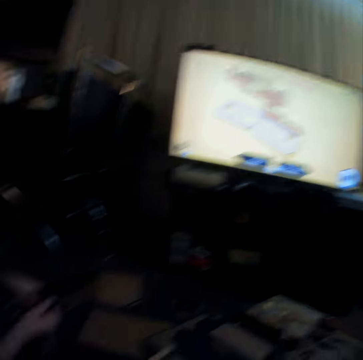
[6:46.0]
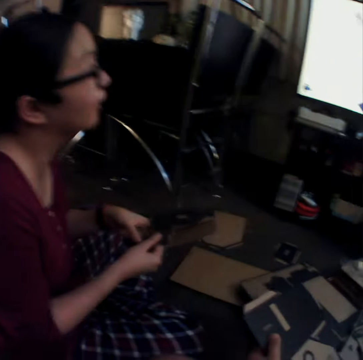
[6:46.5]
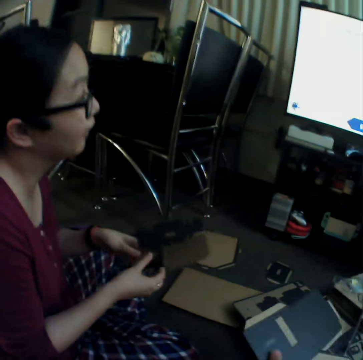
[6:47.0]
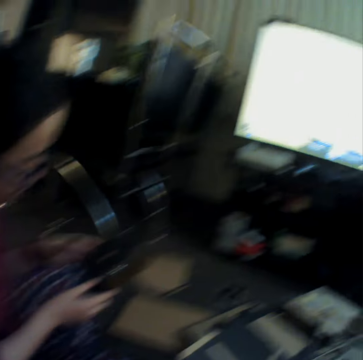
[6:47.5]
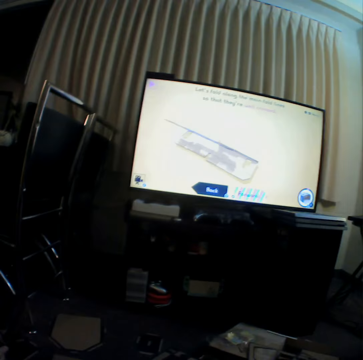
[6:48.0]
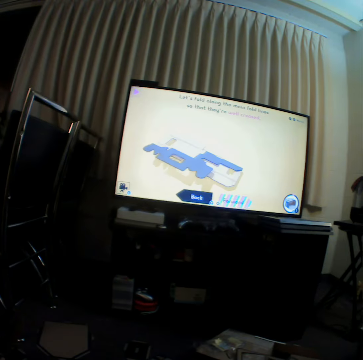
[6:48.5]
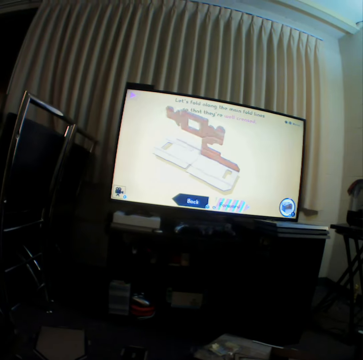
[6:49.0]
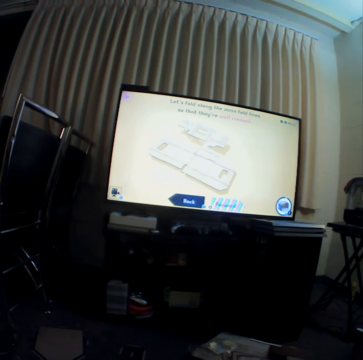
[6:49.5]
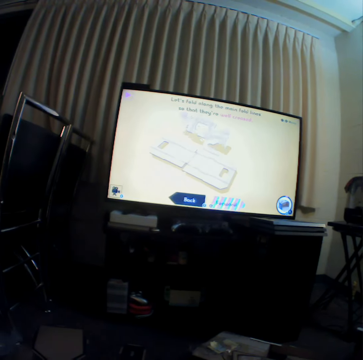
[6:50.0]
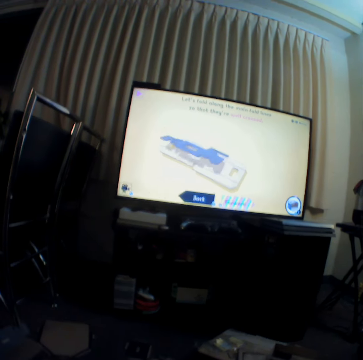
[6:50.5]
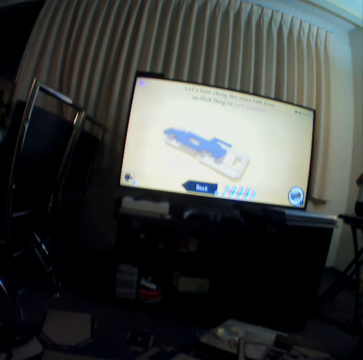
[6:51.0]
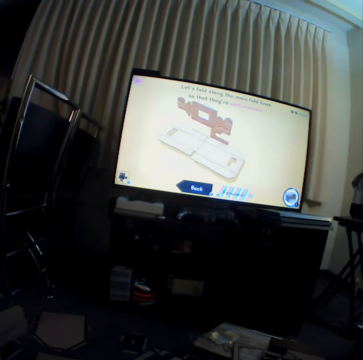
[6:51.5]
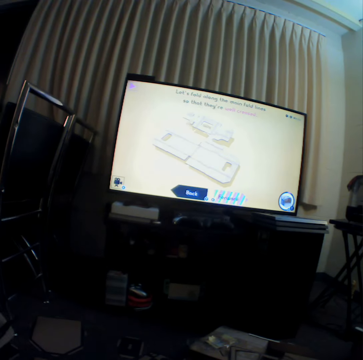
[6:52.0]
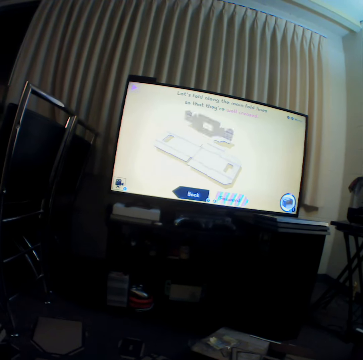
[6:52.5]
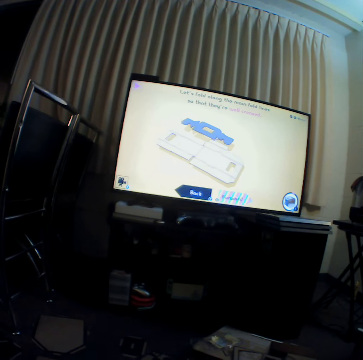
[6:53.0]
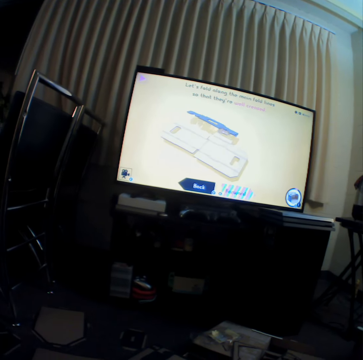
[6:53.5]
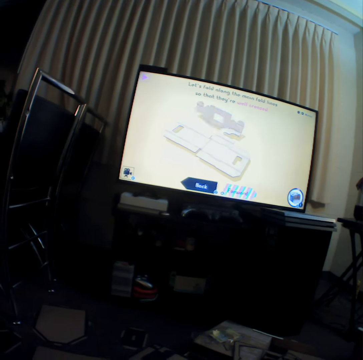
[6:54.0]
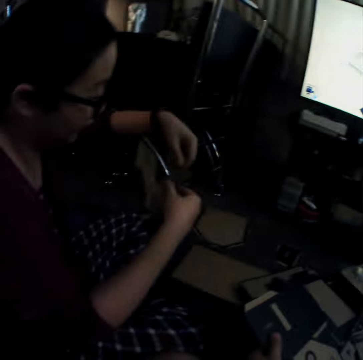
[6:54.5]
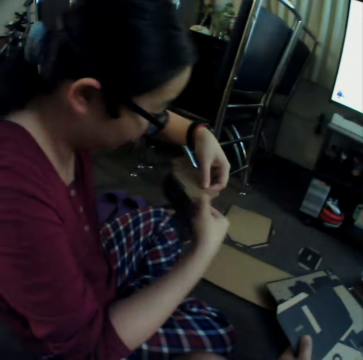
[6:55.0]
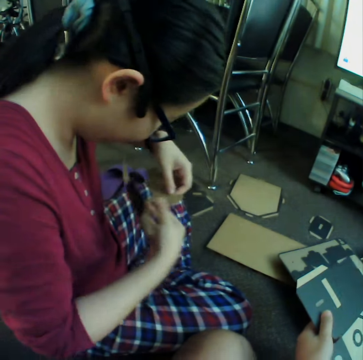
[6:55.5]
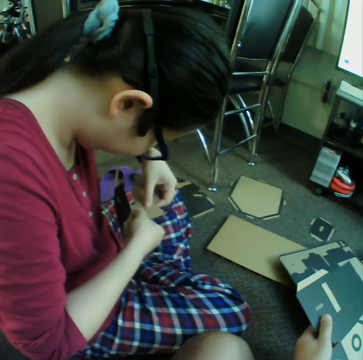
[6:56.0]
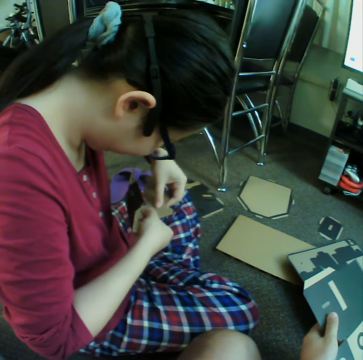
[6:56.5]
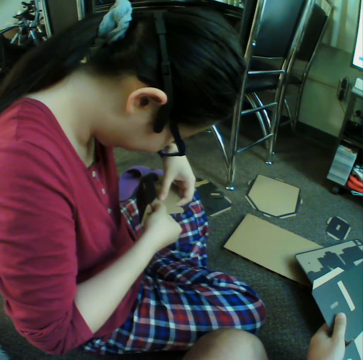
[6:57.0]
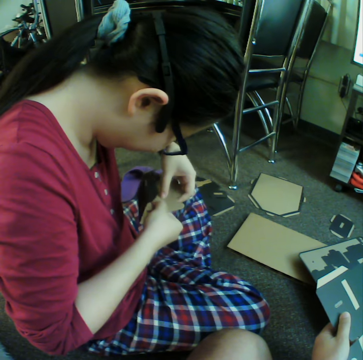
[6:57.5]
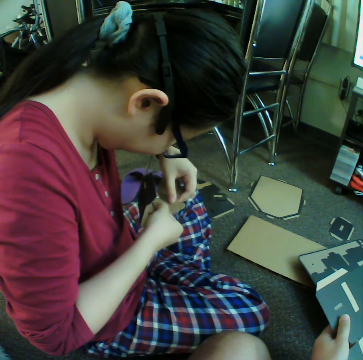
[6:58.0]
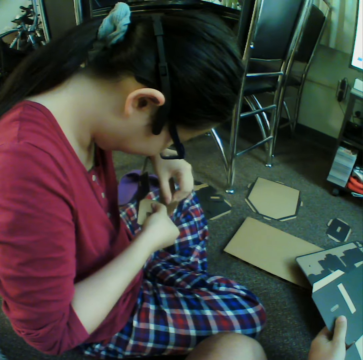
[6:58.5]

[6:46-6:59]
The camera wearer watches television. A woman curves craft material.

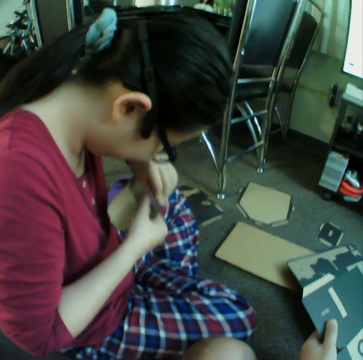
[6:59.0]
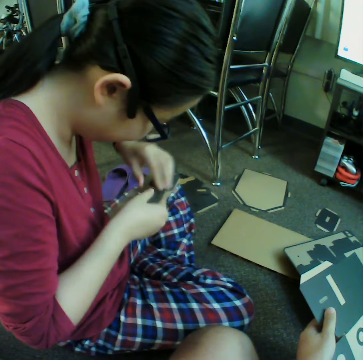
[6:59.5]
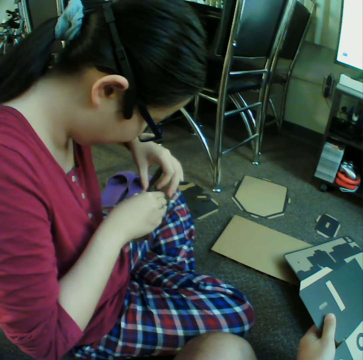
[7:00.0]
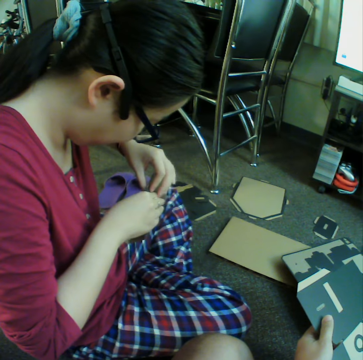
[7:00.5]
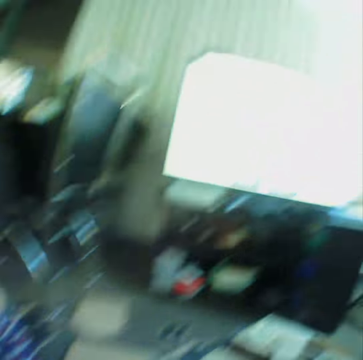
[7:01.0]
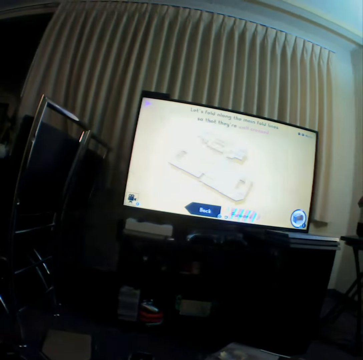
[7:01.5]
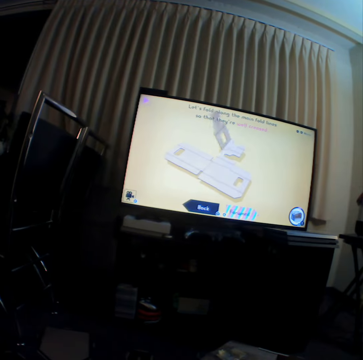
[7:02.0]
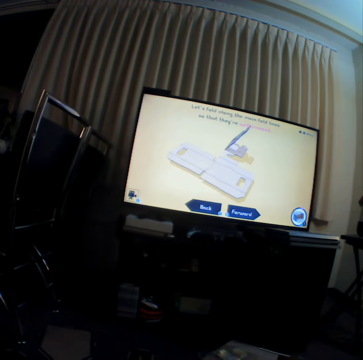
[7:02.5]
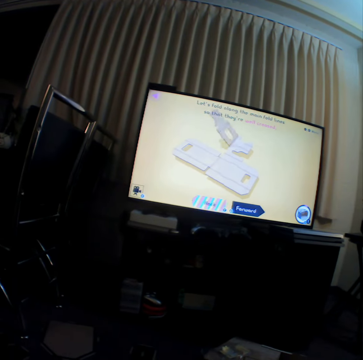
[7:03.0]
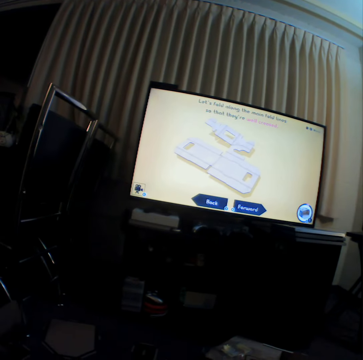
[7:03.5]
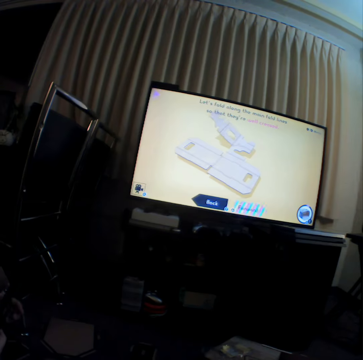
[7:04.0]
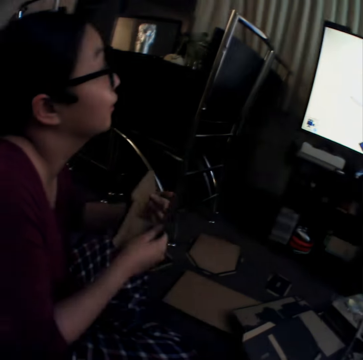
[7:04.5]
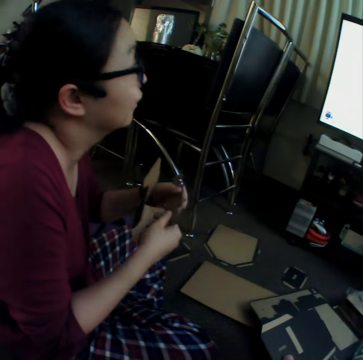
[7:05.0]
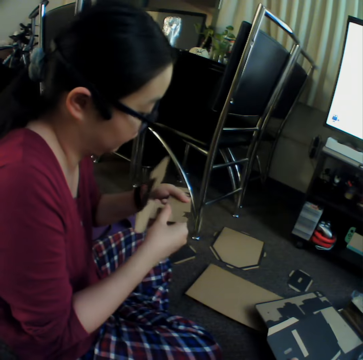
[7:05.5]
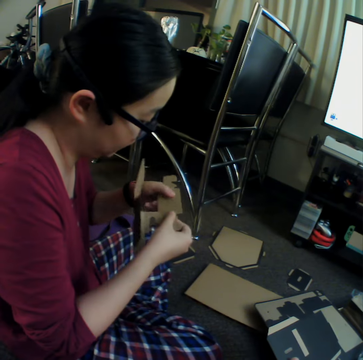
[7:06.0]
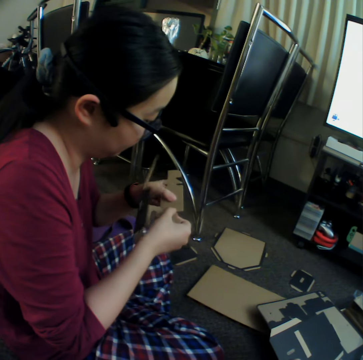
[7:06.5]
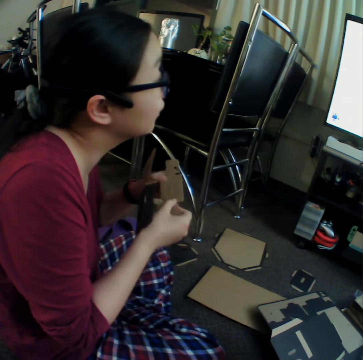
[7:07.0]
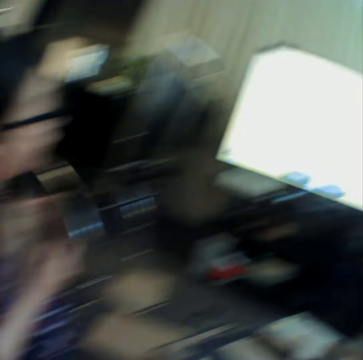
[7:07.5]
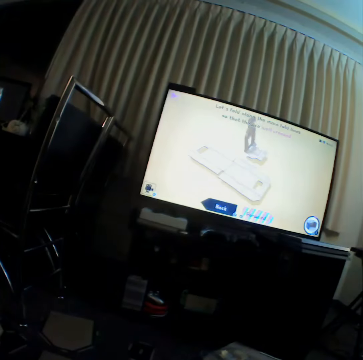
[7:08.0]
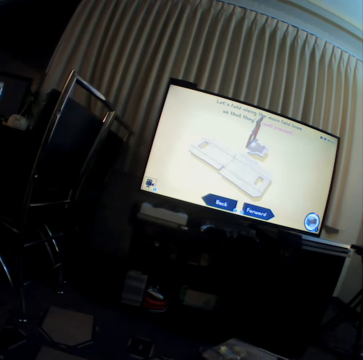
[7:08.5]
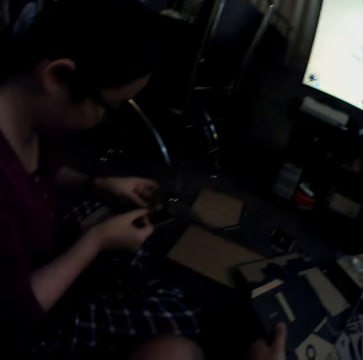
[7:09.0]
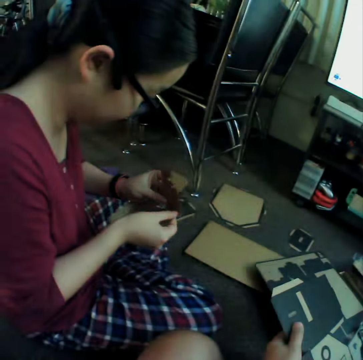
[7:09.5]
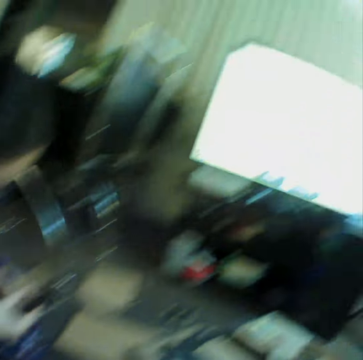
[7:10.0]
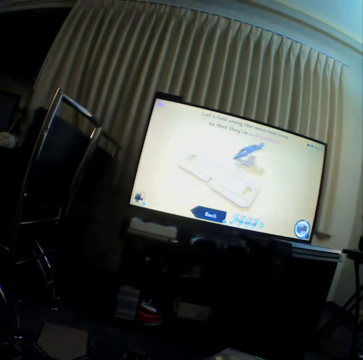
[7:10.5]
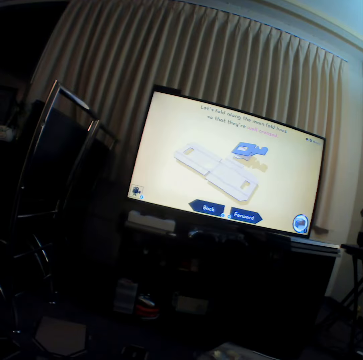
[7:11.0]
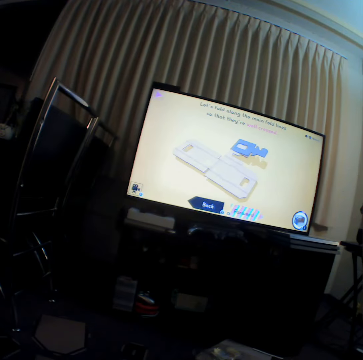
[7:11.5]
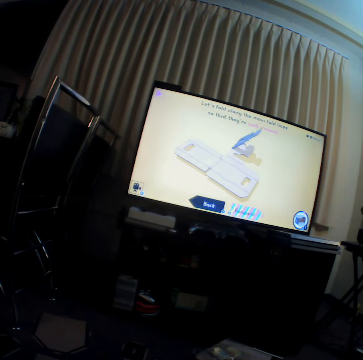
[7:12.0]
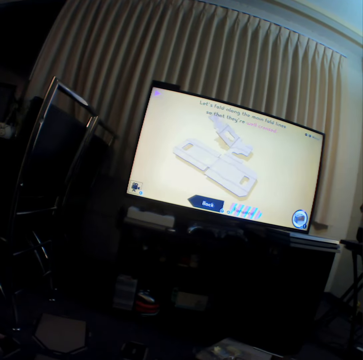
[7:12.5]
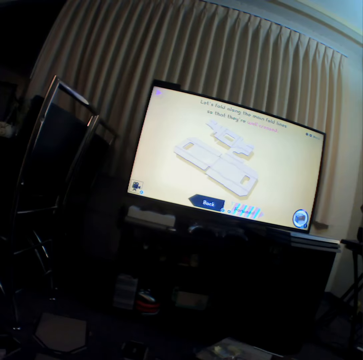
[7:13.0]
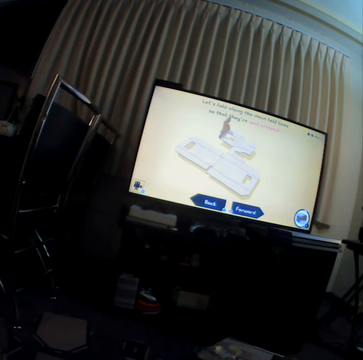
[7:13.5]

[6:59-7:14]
The camera wearer makes something using cartons. They watch television. A woman curves craft material. The camera wearer watches television.

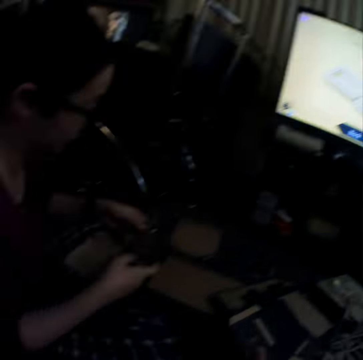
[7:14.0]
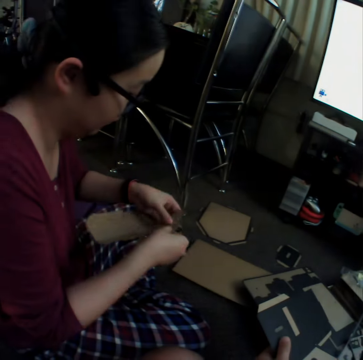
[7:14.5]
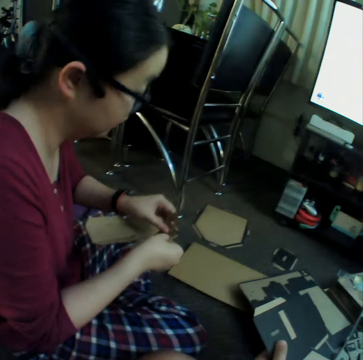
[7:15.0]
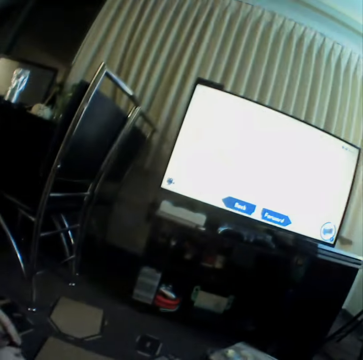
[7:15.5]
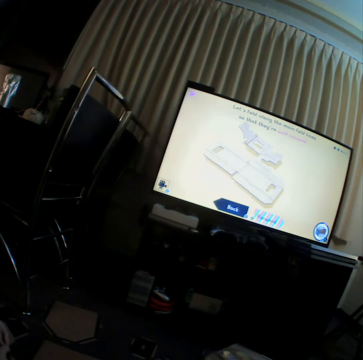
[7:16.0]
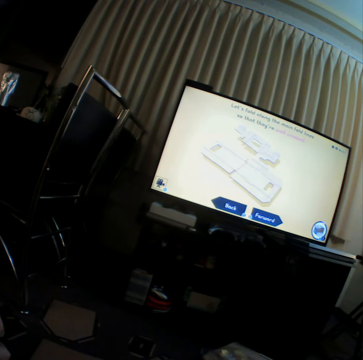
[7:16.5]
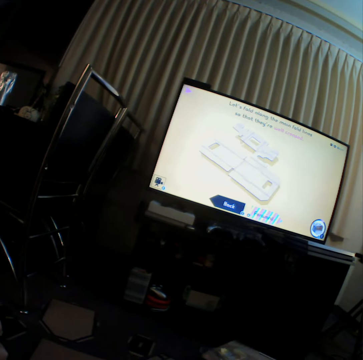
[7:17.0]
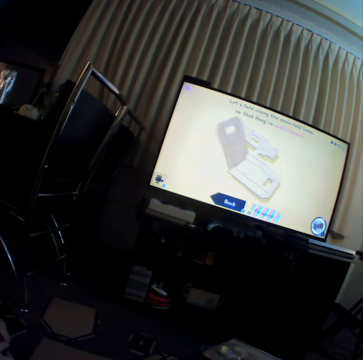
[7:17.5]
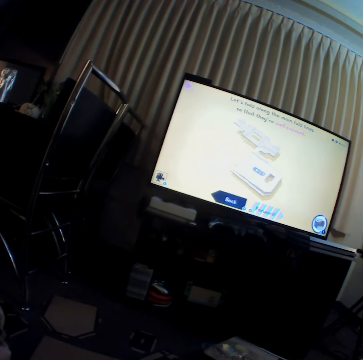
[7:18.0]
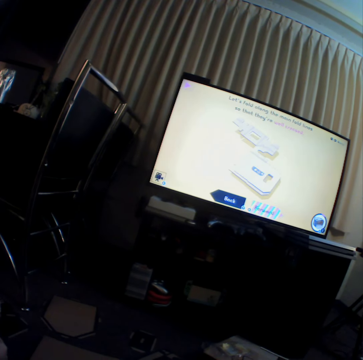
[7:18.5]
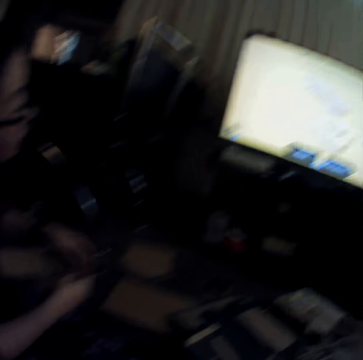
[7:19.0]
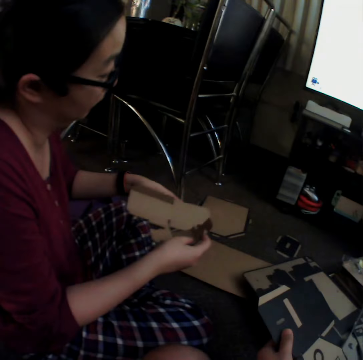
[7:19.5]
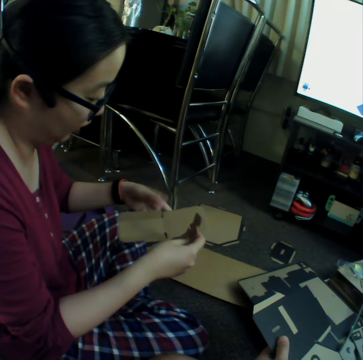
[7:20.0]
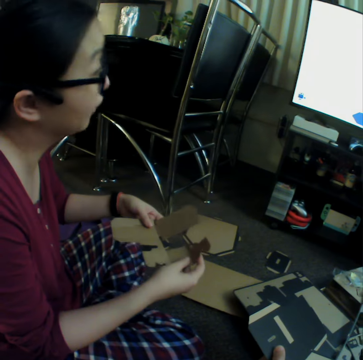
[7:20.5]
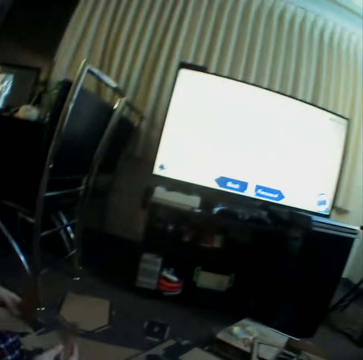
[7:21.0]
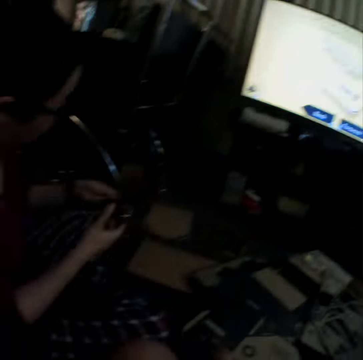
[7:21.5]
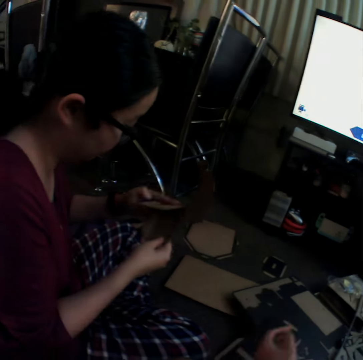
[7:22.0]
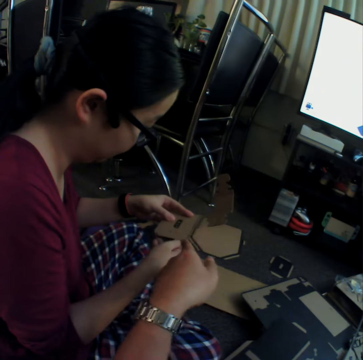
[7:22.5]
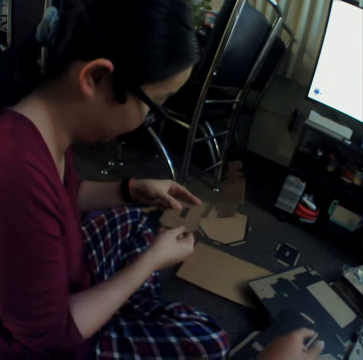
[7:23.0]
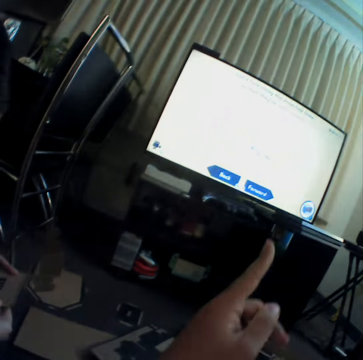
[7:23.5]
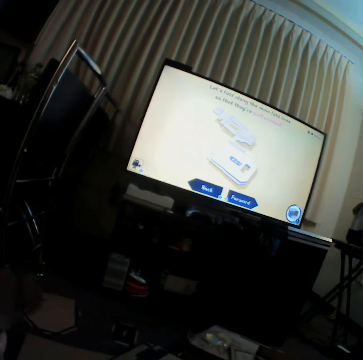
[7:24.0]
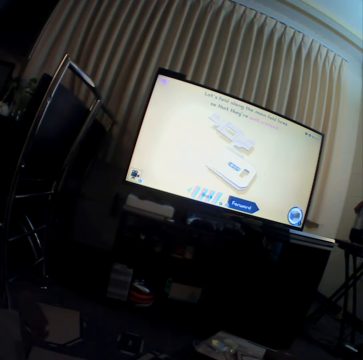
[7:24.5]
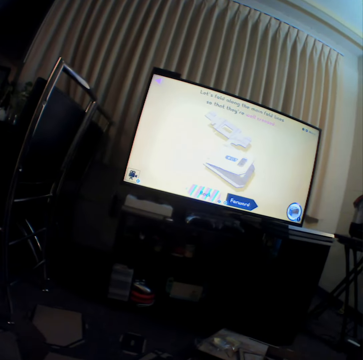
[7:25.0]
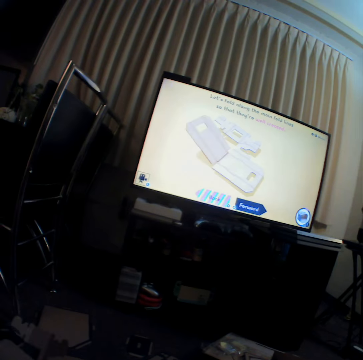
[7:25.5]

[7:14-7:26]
A woman curves craft material. The camera wearer watches television. They point a finger.
